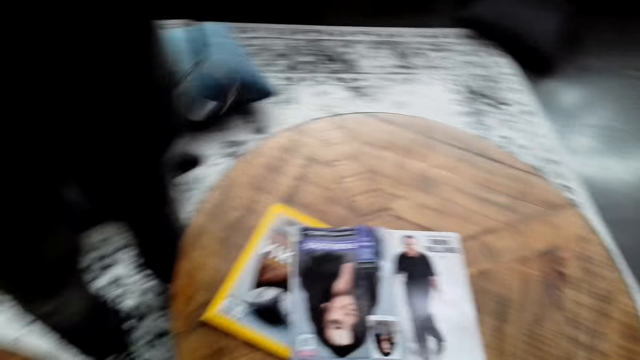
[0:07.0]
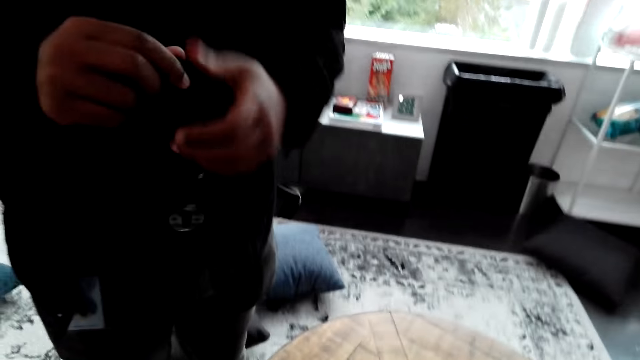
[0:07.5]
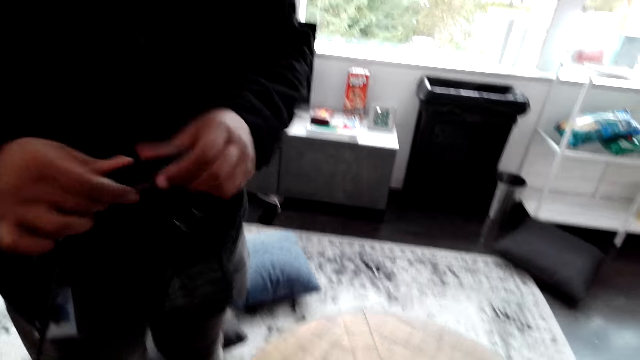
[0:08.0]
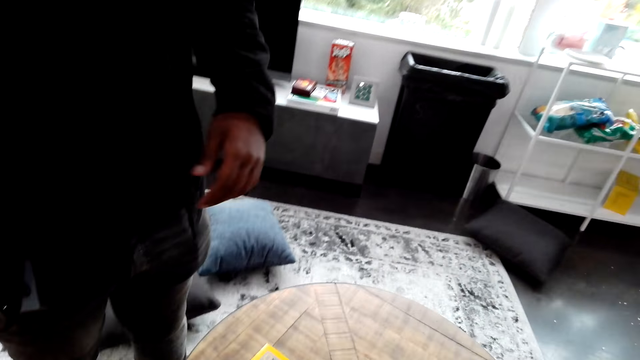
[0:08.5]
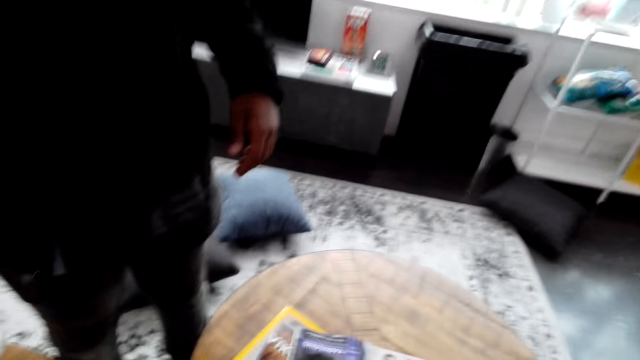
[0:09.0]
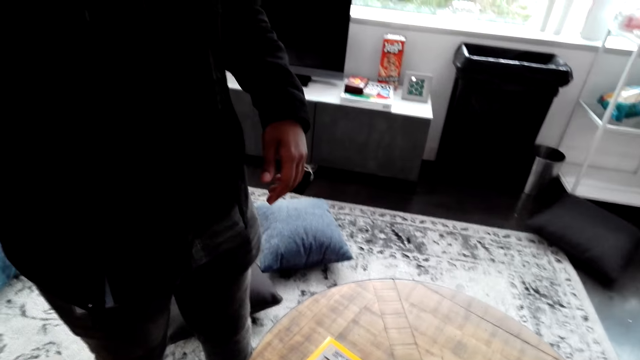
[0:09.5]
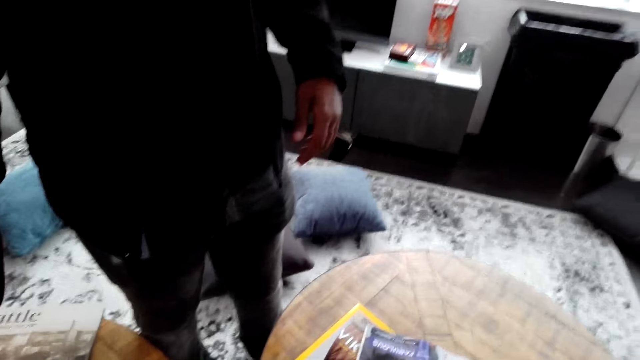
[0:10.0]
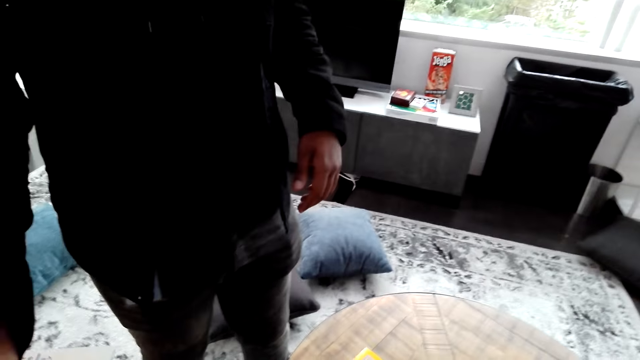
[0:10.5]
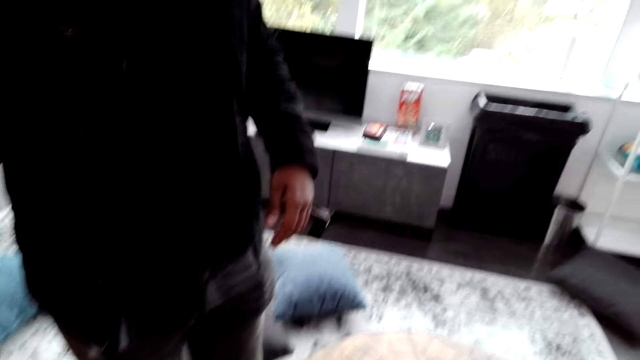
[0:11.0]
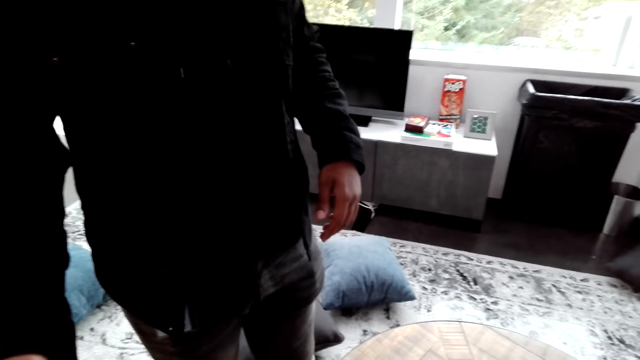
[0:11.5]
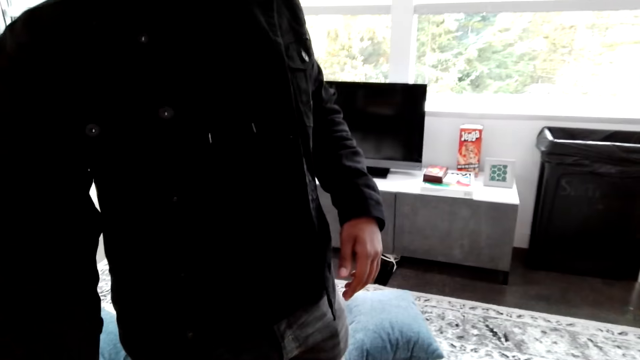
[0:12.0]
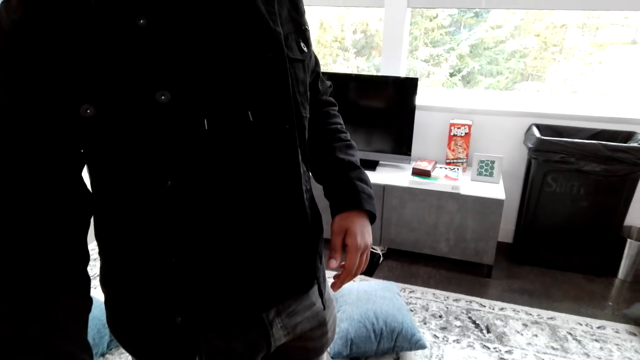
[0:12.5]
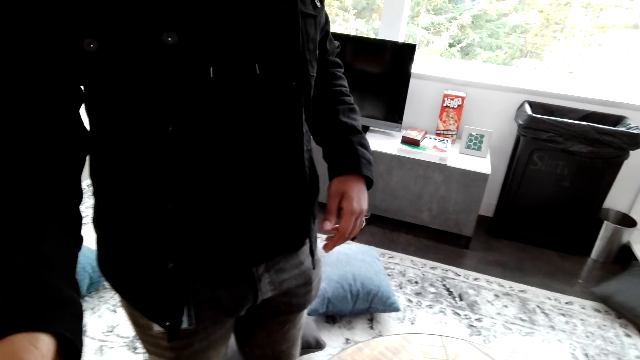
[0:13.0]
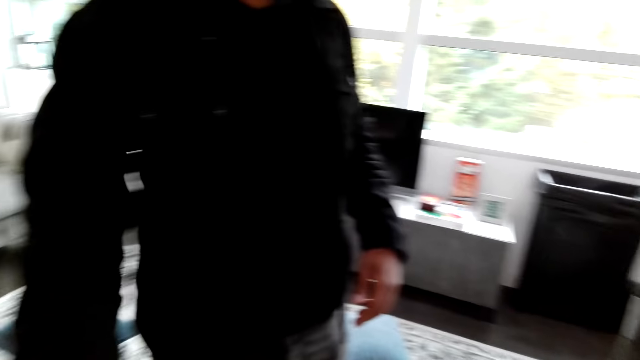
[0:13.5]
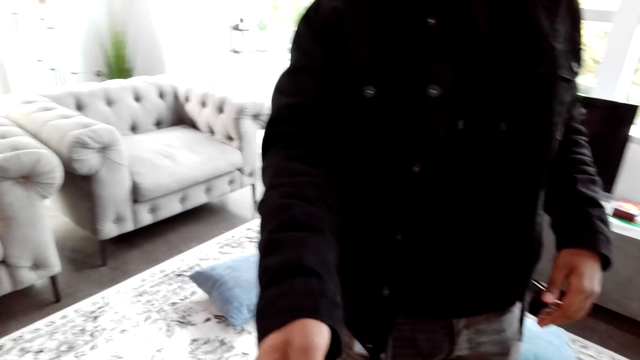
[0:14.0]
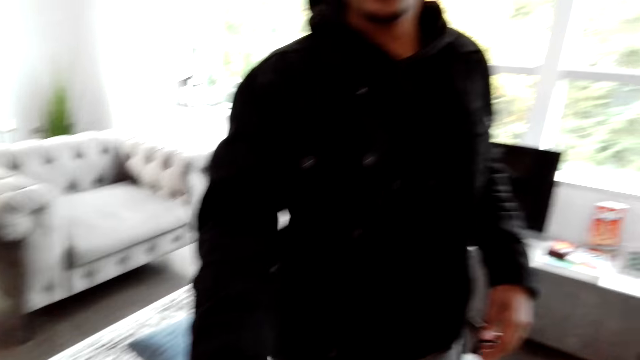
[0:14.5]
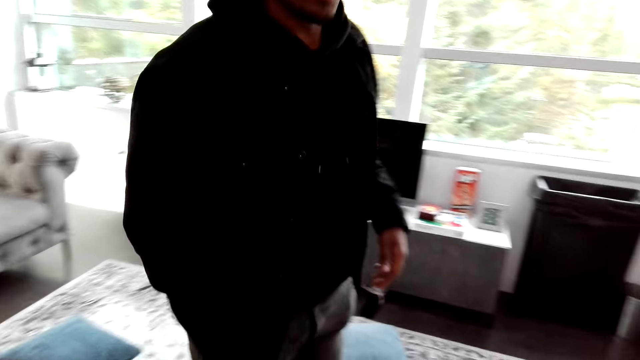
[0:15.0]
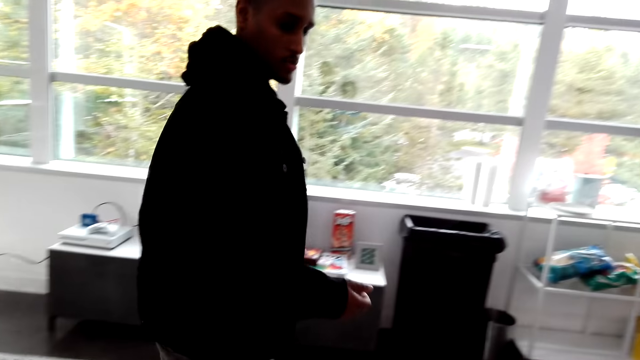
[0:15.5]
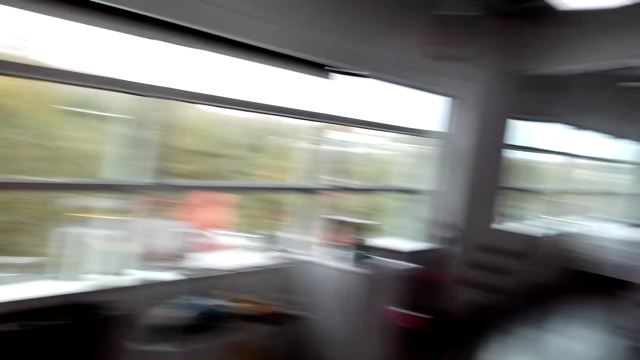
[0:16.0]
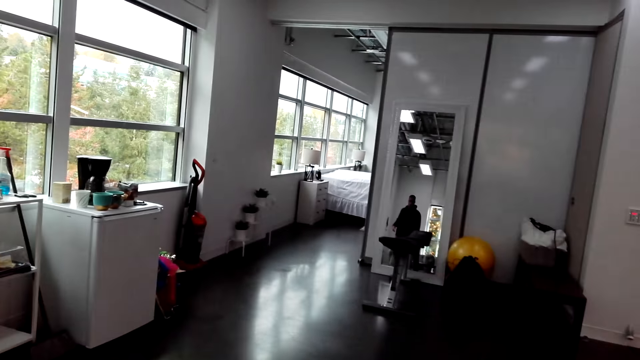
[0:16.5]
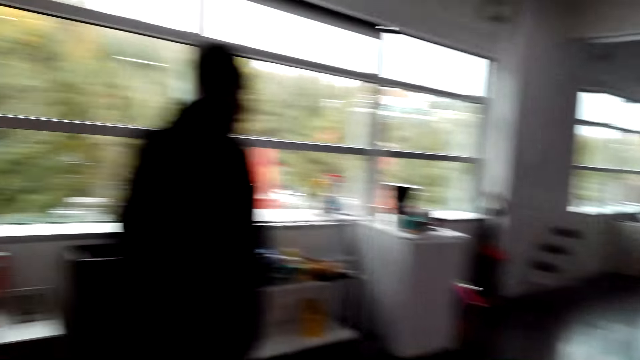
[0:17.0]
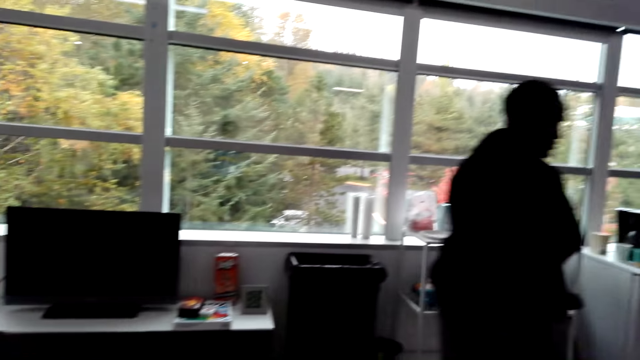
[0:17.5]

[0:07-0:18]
The camera wearer looks at a person. The person holds something. The person walks in the house.

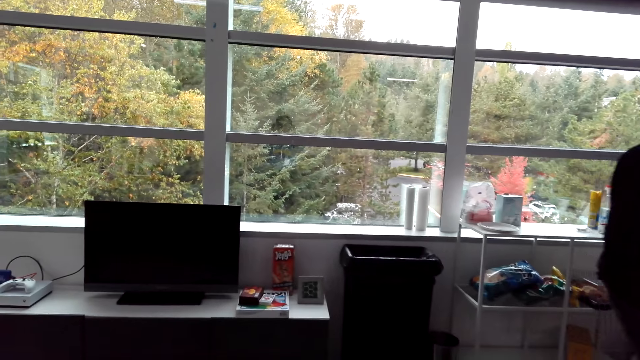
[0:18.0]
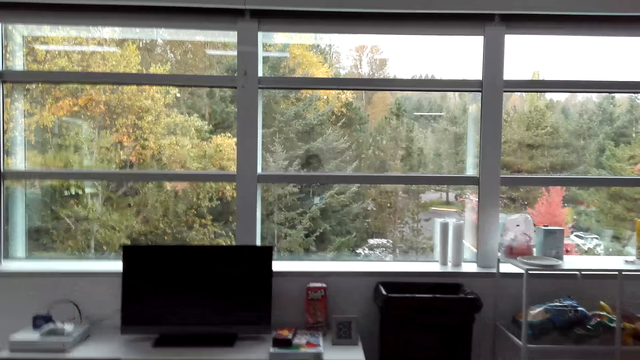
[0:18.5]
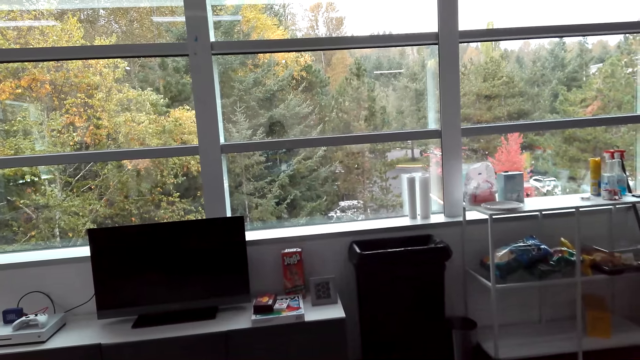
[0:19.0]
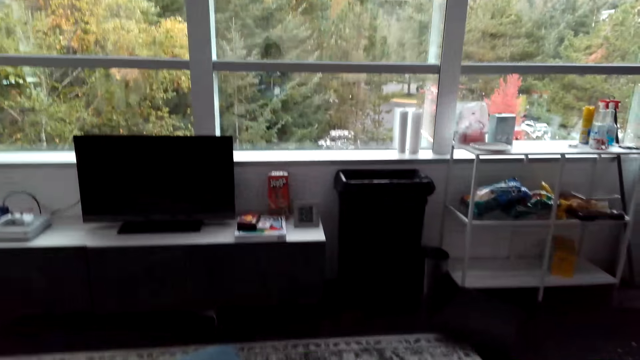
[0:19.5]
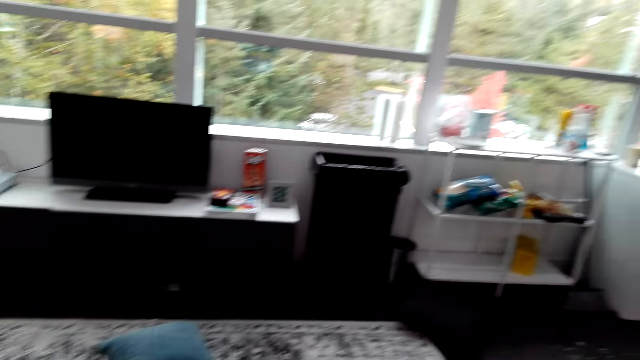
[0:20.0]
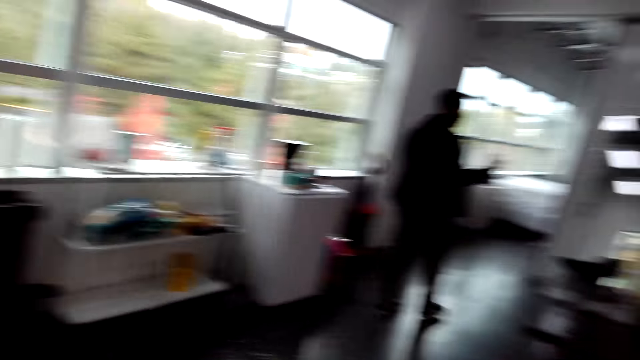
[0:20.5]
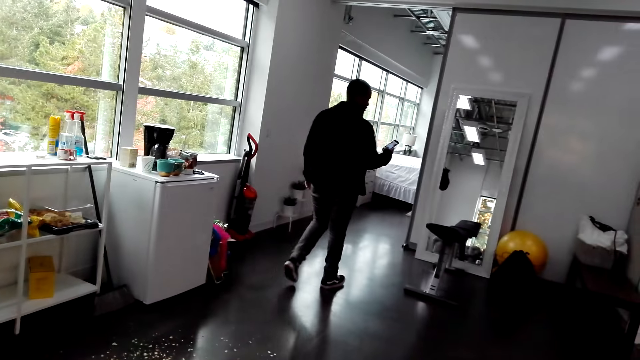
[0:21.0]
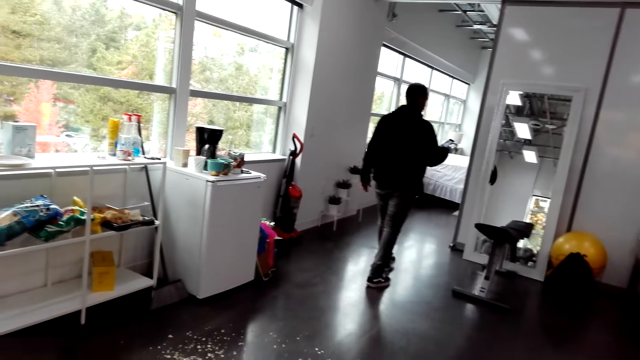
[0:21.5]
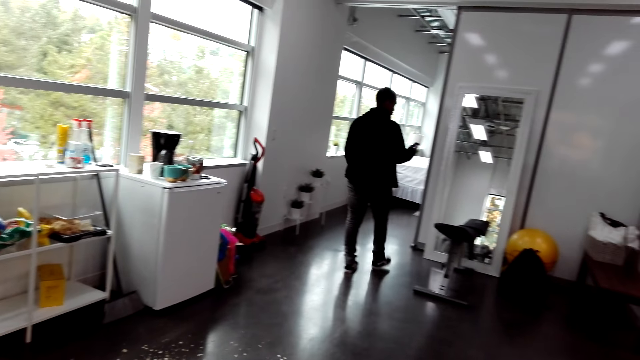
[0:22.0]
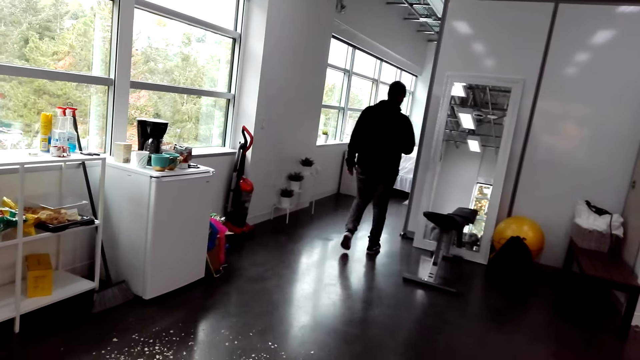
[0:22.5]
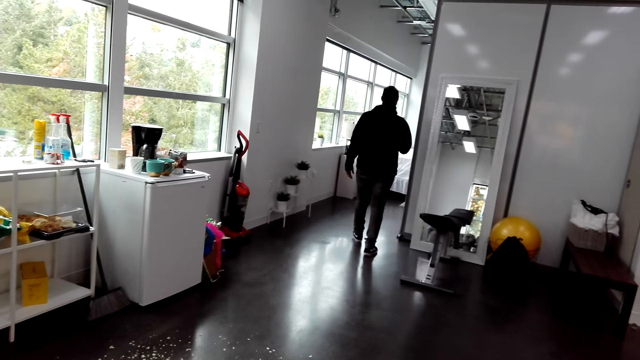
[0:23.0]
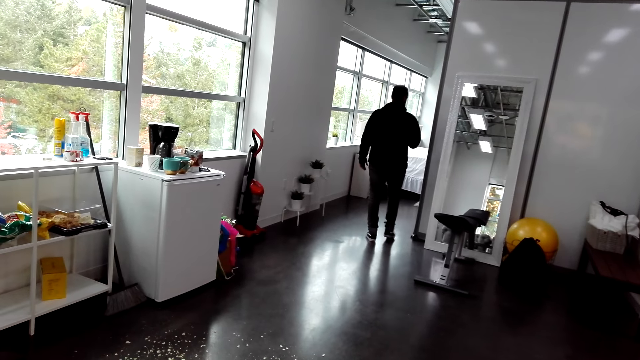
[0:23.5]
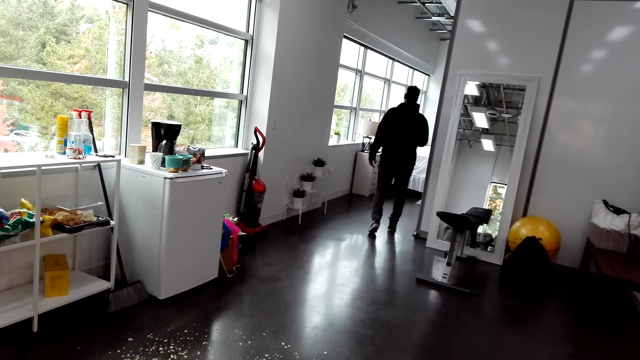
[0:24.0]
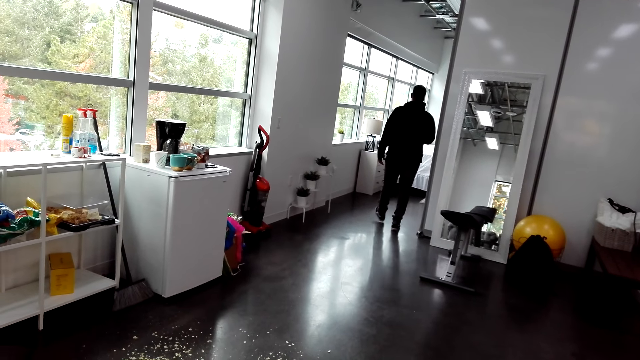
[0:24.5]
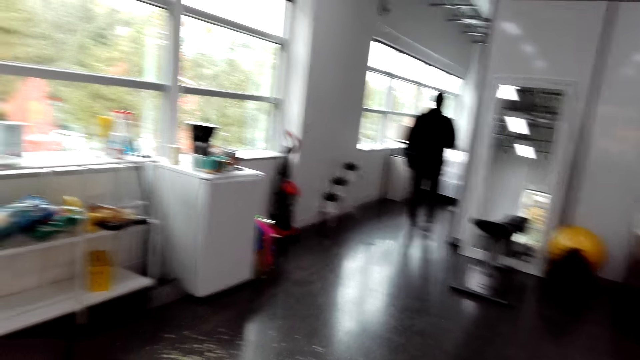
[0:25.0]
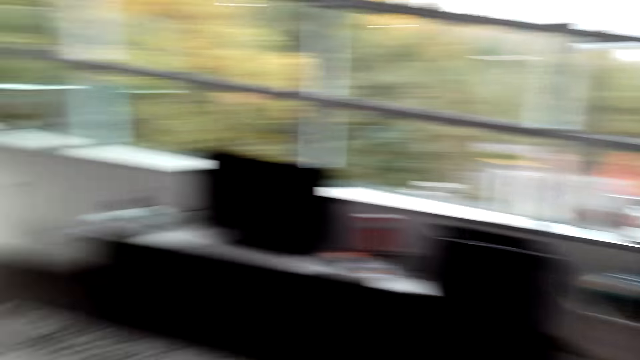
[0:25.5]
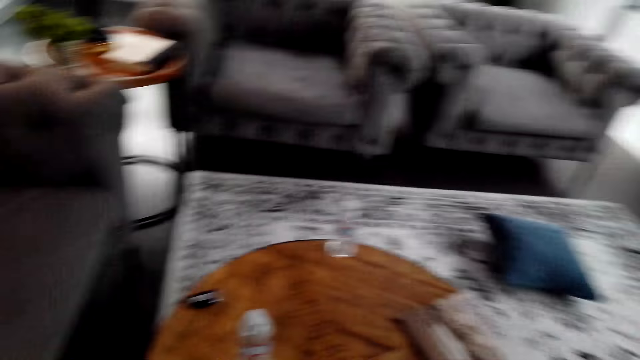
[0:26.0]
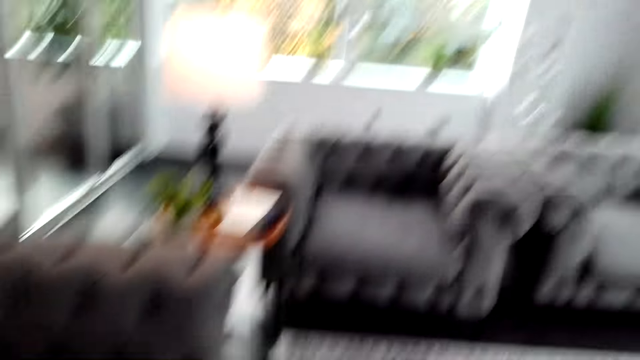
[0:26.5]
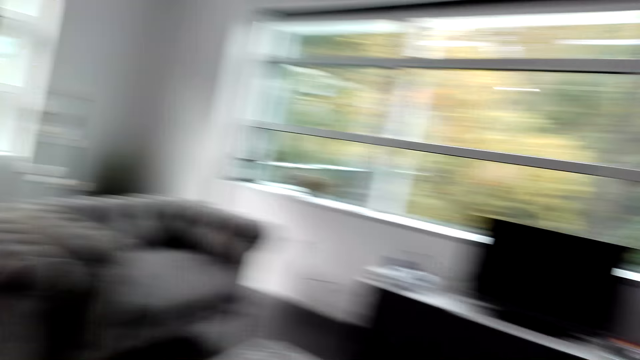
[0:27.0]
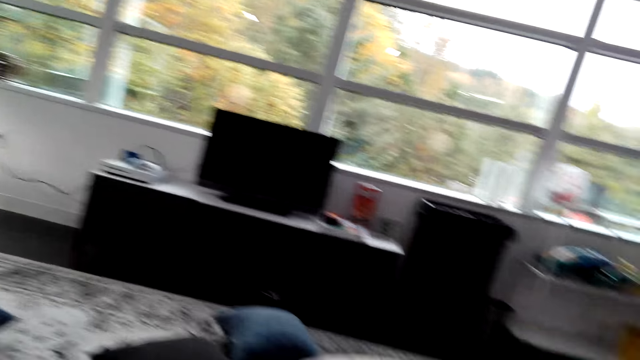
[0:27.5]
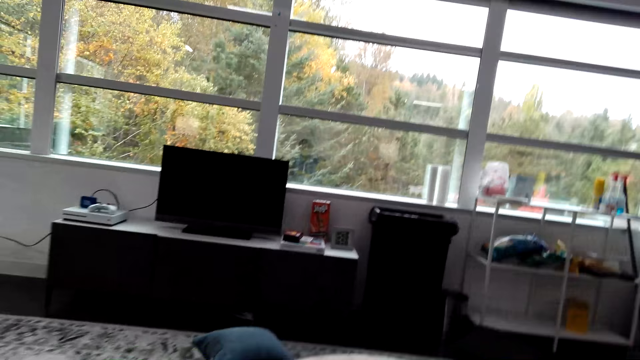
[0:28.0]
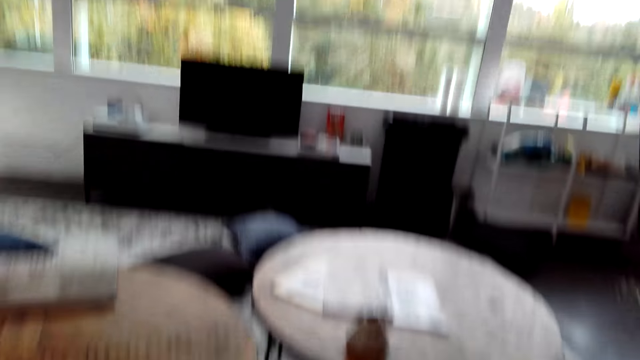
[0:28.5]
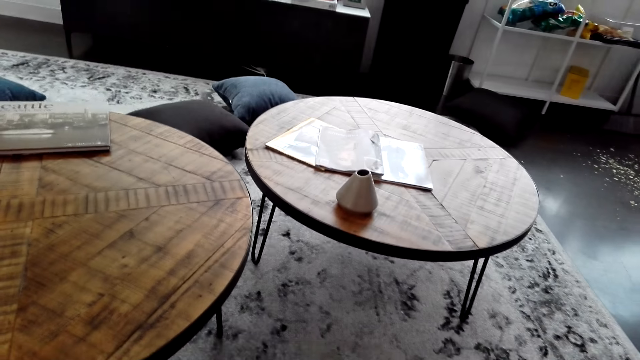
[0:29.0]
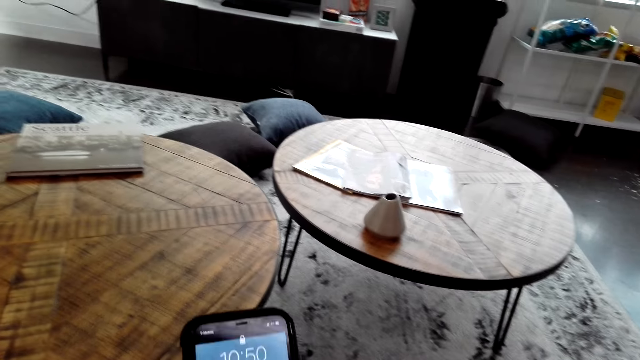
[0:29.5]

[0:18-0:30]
The camera wearer looks around. A person uses the phone. The camera wearer looks around. They use the phone.
